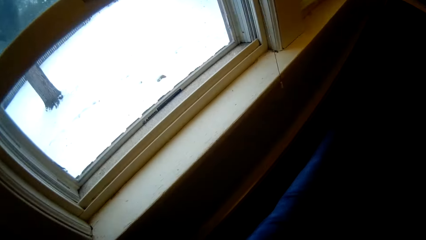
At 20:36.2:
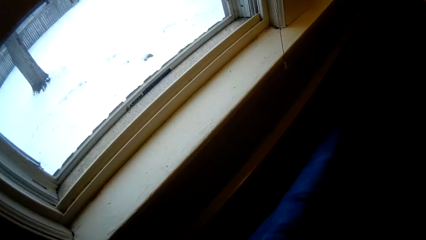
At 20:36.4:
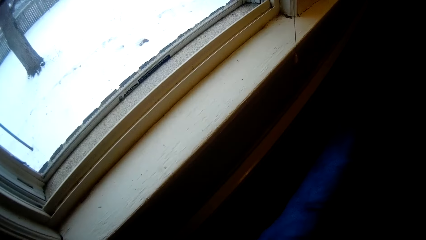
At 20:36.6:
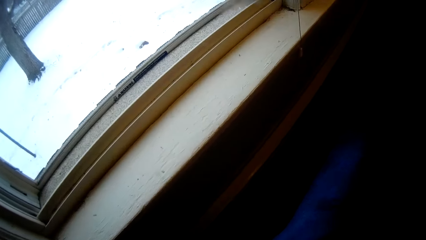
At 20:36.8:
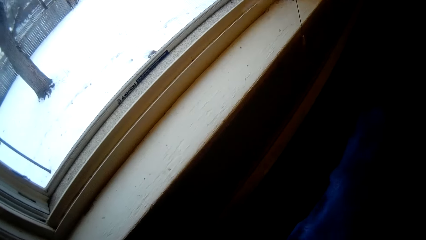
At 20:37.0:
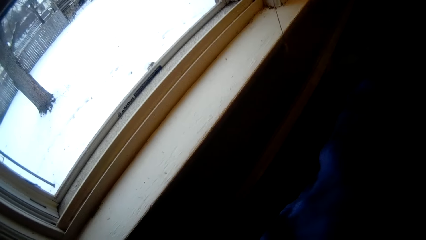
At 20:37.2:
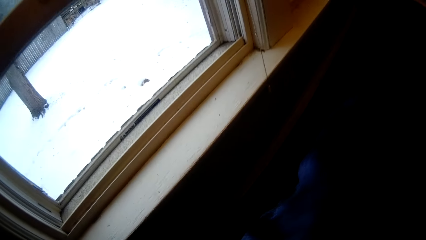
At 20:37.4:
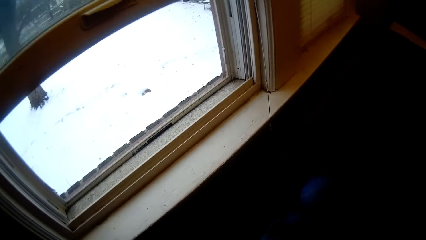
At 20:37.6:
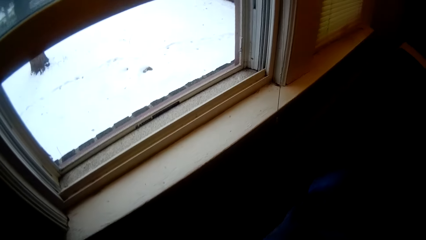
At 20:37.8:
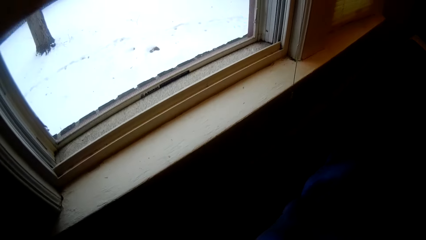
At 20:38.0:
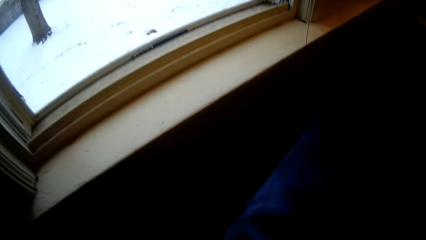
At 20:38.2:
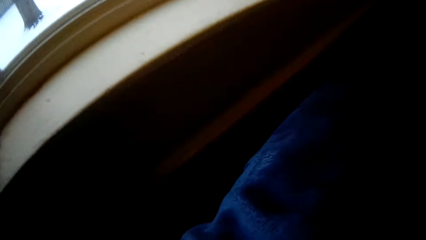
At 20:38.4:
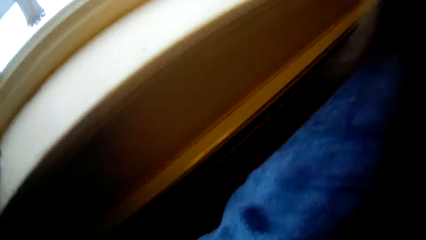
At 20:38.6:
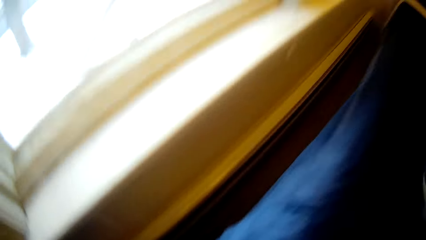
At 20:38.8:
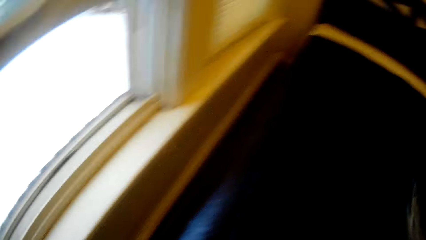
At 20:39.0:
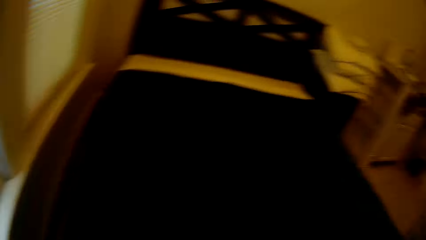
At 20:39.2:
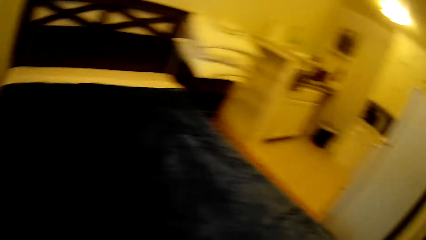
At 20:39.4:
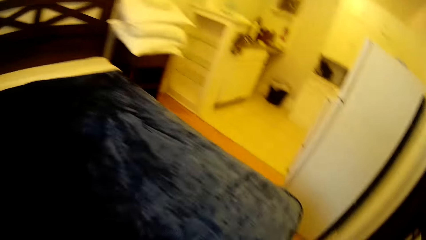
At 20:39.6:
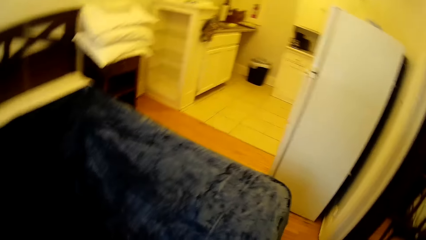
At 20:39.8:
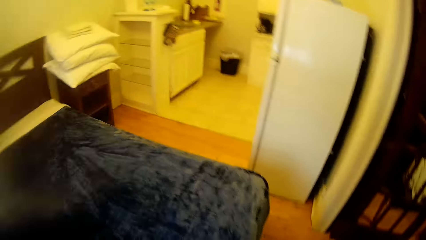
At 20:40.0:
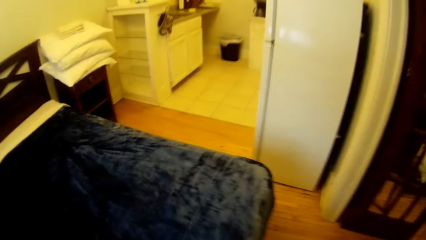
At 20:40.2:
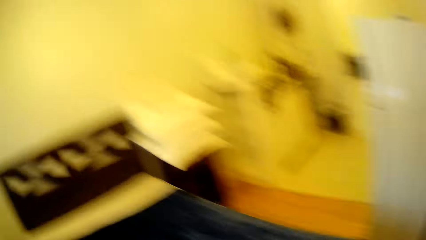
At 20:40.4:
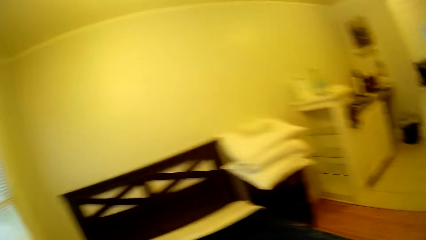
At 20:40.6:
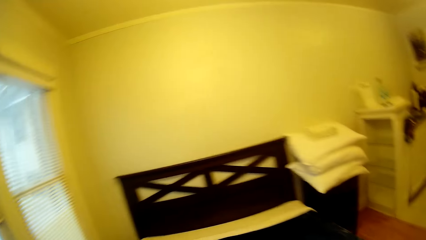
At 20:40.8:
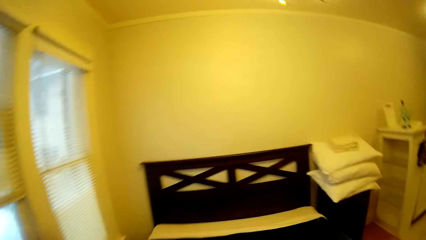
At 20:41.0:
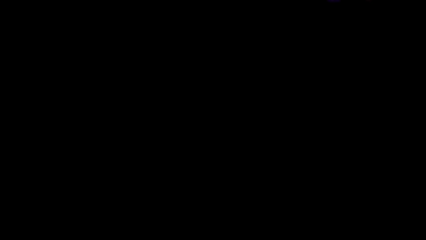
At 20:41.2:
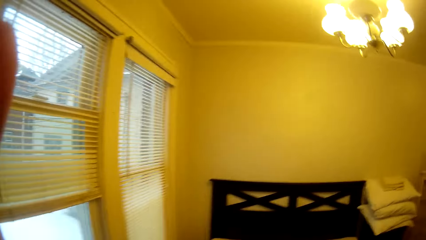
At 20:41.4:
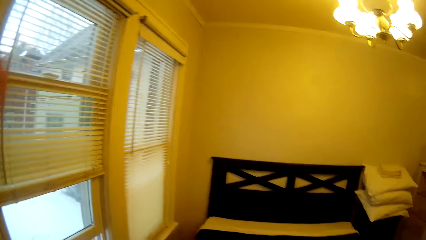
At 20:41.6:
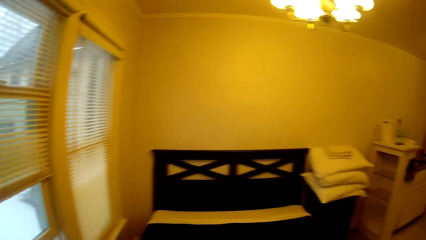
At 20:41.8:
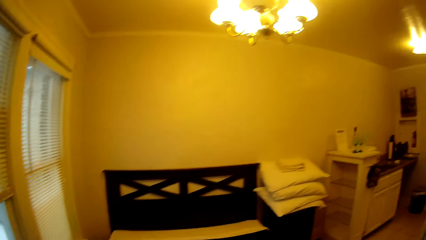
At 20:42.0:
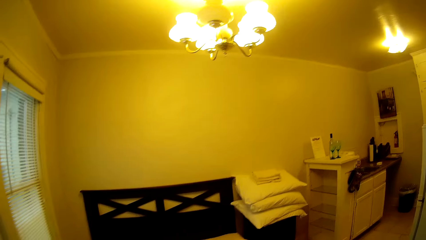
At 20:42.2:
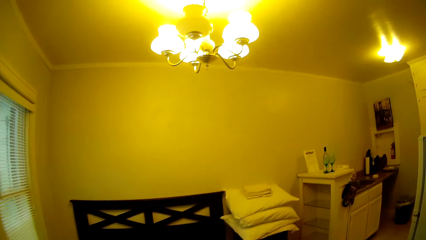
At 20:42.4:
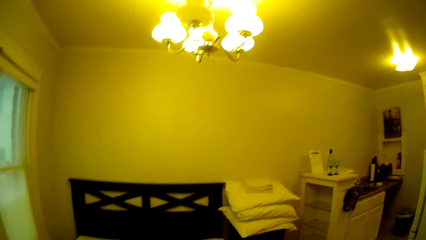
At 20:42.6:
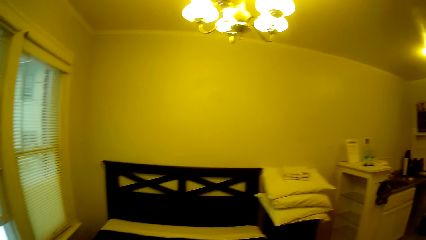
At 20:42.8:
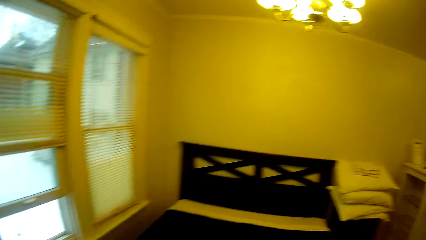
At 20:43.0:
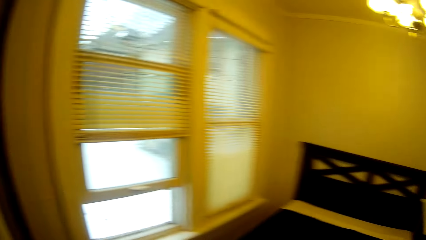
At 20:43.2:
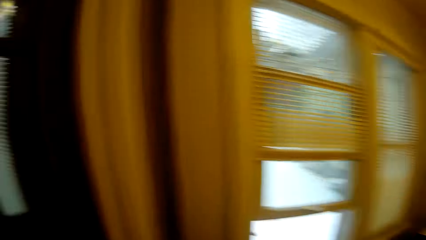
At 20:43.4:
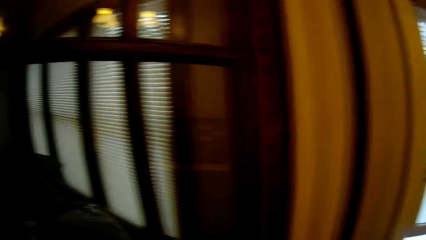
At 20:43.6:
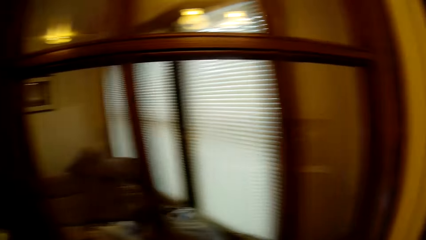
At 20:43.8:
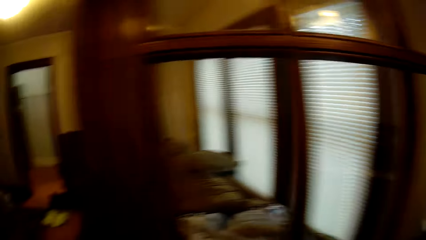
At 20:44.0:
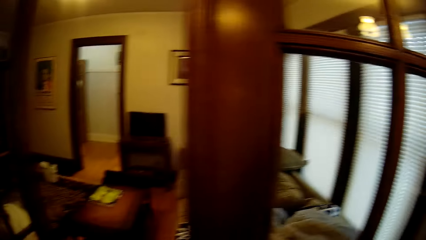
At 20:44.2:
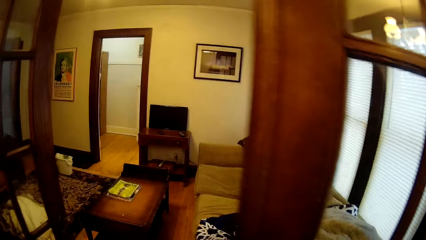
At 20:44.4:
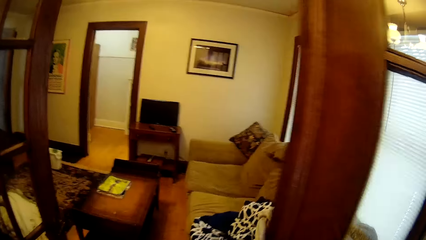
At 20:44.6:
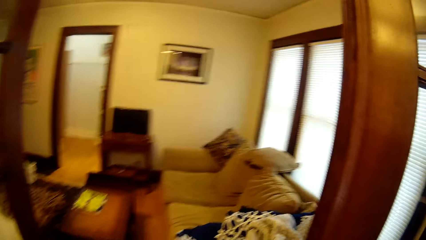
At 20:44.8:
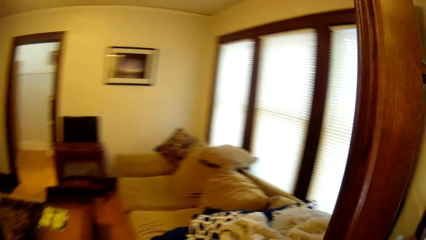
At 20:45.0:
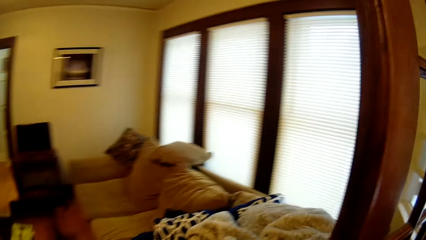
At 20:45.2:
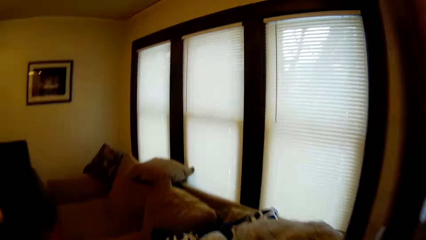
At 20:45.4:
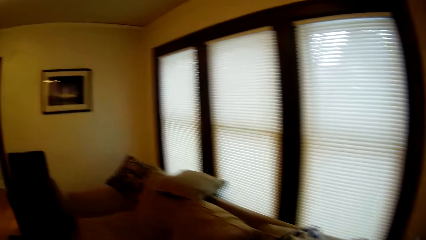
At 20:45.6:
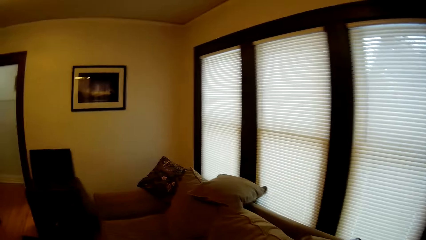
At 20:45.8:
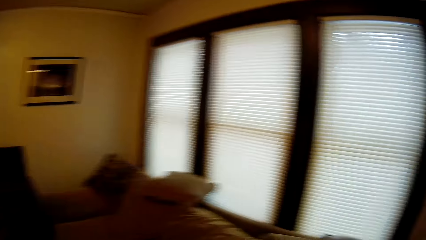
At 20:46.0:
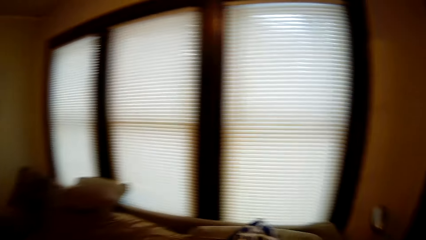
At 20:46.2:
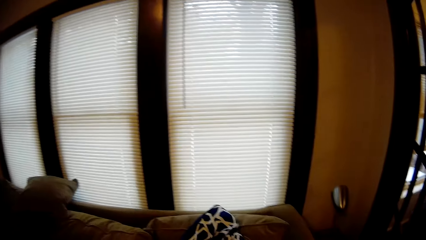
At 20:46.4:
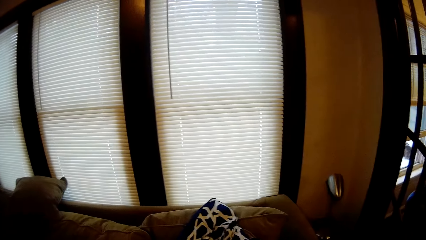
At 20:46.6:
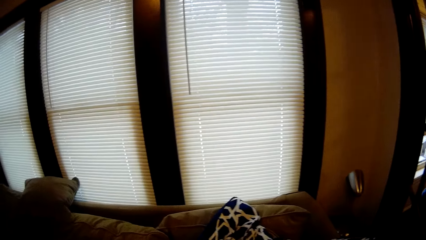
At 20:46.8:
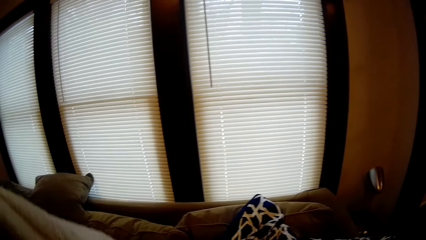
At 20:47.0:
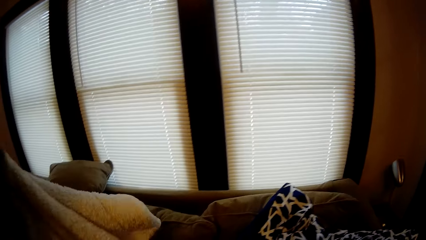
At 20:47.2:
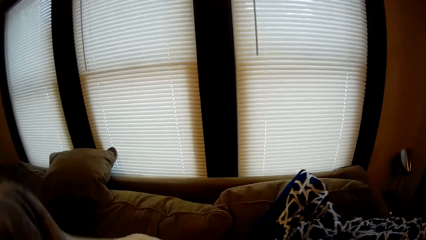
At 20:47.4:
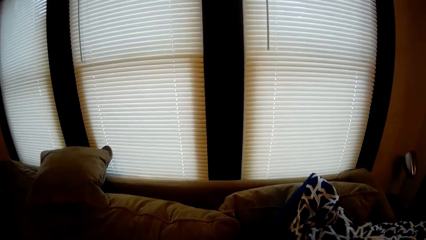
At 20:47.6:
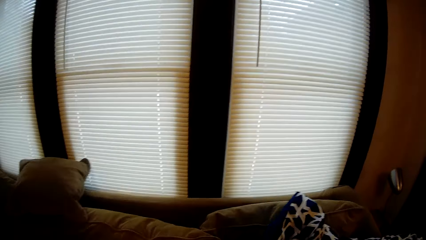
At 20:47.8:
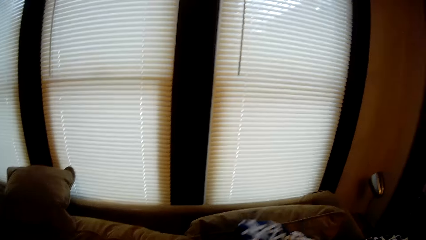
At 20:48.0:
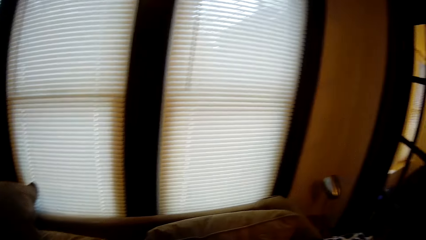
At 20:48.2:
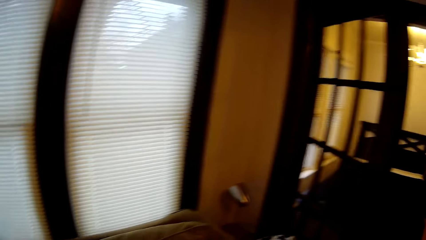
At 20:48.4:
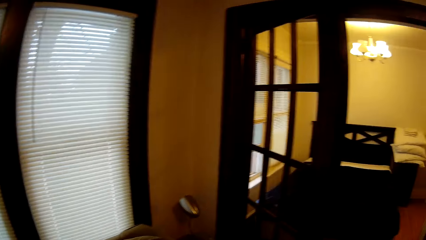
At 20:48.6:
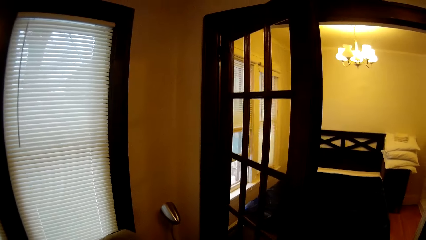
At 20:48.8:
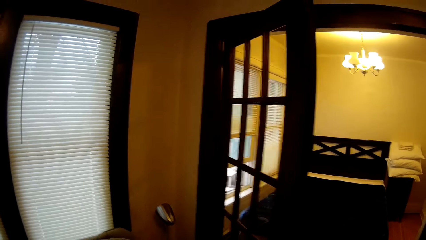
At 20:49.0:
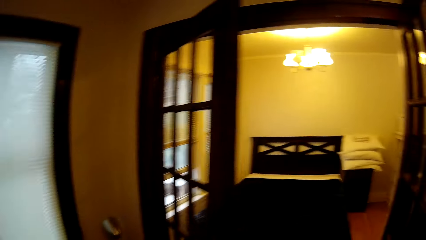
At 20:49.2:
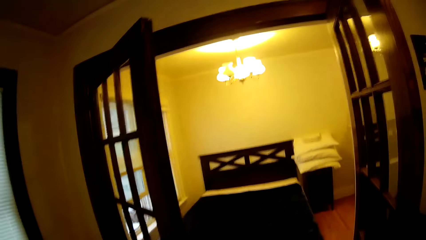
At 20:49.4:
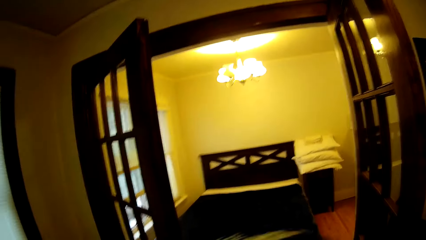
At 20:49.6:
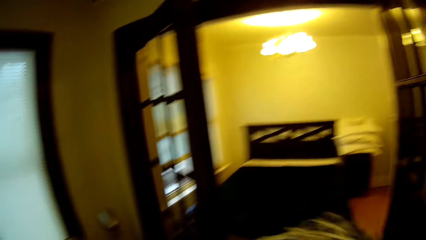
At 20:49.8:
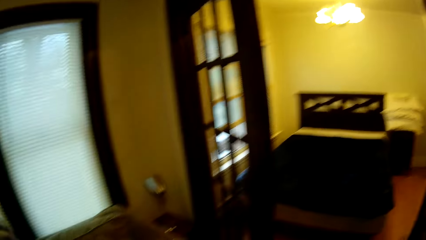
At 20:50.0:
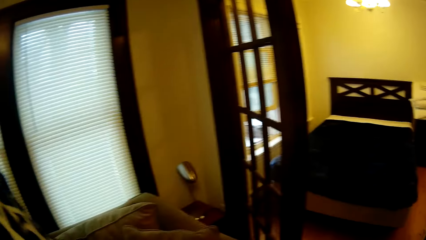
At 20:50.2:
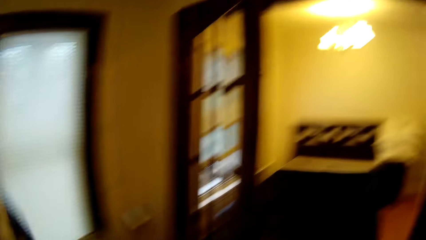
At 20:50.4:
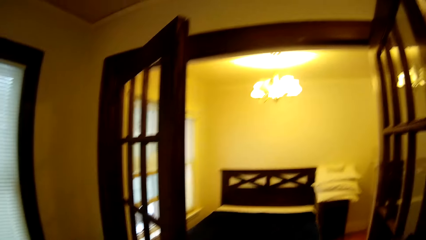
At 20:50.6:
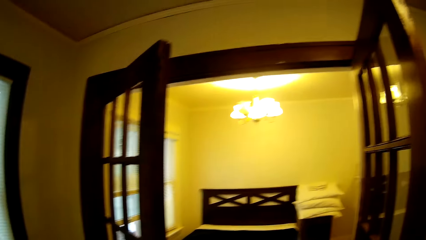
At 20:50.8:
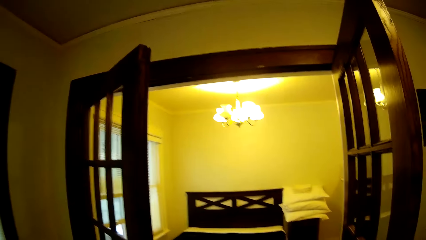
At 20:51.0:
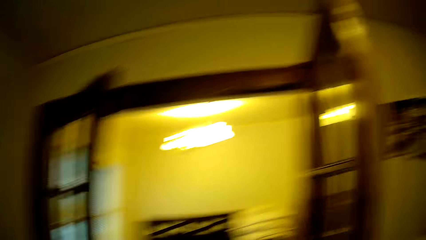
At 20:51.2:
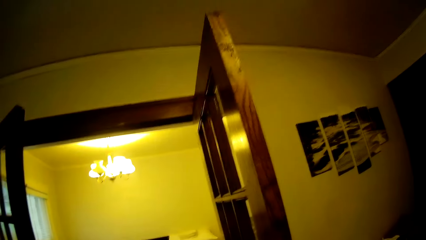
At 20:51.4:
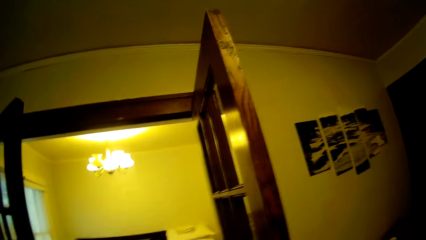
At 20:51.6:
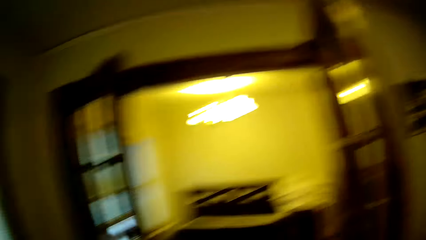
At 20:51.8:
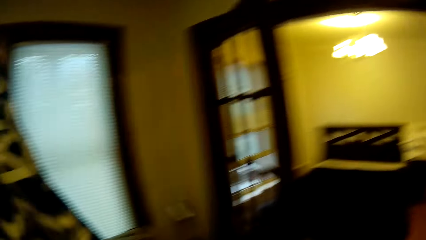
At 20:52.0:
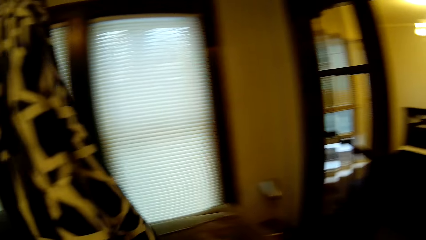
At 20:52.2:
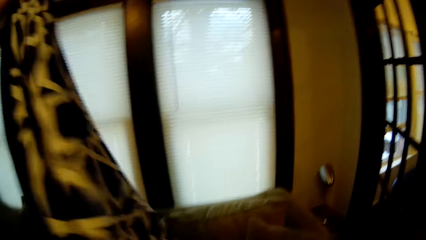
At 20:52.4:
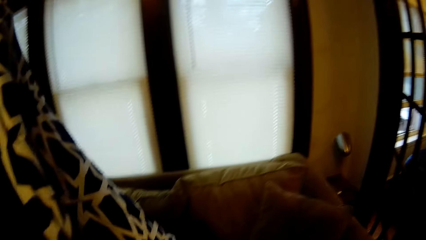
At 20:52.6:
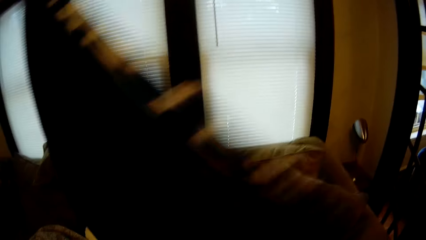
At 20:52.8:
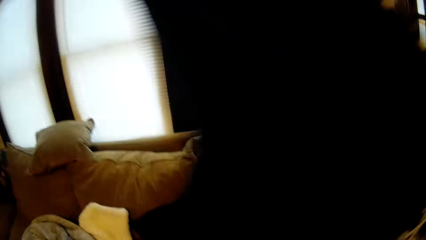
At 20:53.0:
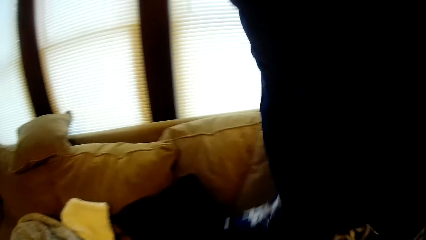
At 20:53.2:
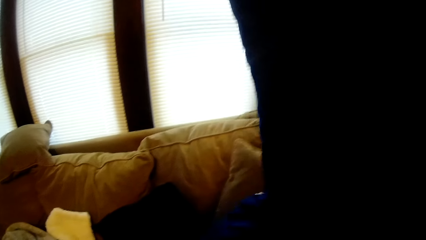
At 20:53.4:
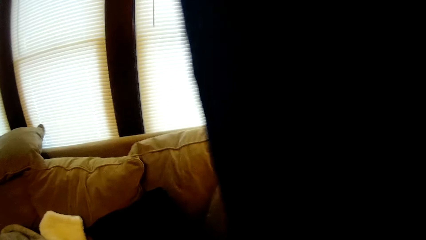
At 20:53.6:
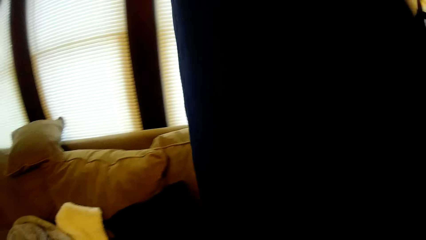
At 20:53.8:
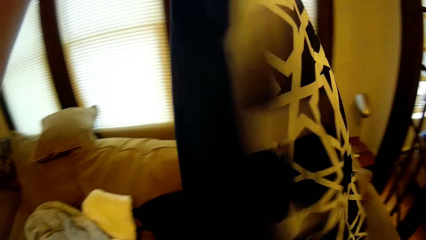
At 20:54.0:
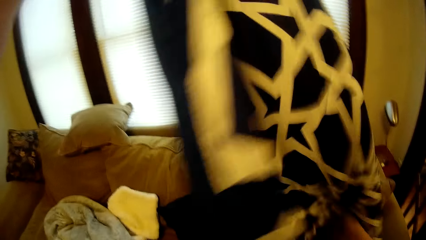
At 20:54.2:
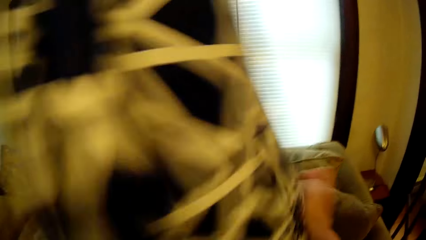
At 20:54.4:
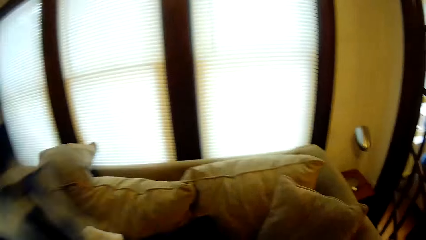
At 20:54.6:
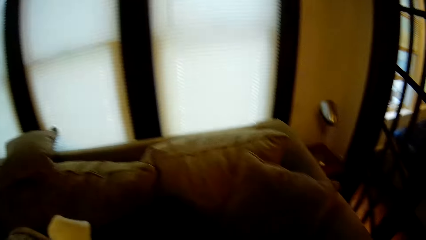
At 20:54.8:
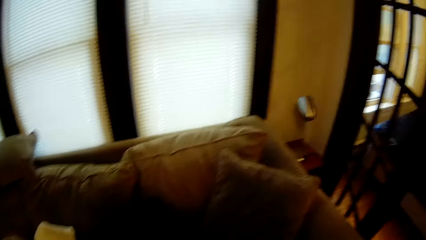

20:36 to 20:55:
The camera wearer looks around the bed. They lift a hand towards the head. They walk around in the house. They pick up a duvet. They adjust the duvet. They pick up the duvet cover.
